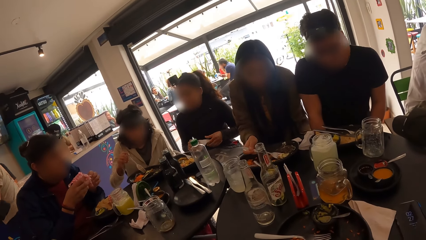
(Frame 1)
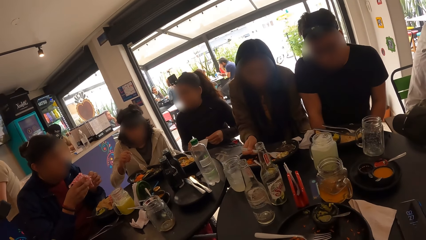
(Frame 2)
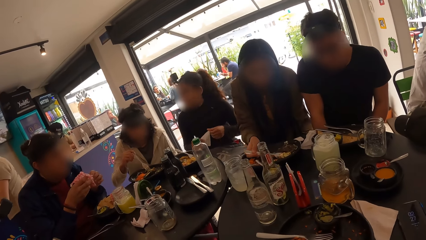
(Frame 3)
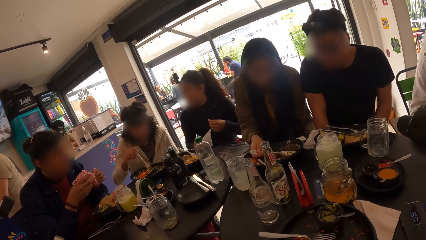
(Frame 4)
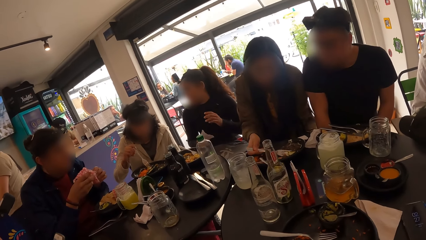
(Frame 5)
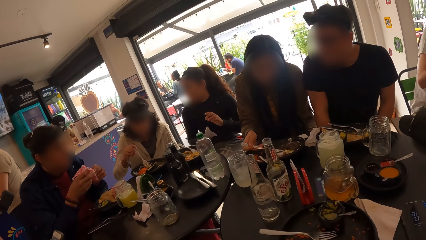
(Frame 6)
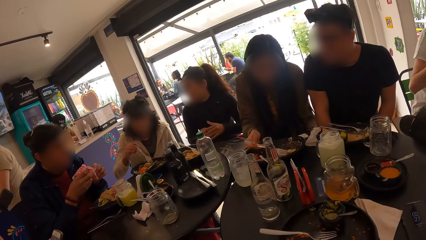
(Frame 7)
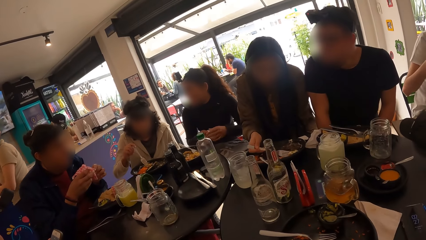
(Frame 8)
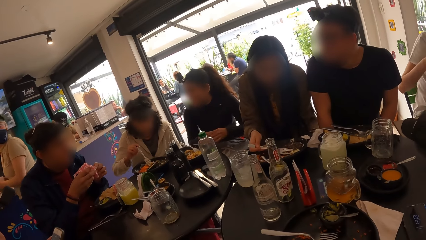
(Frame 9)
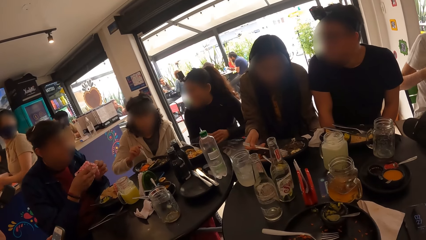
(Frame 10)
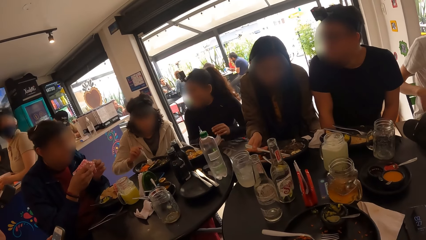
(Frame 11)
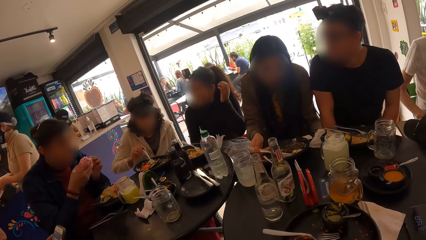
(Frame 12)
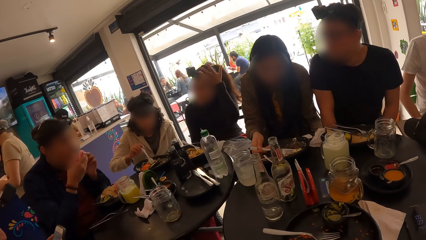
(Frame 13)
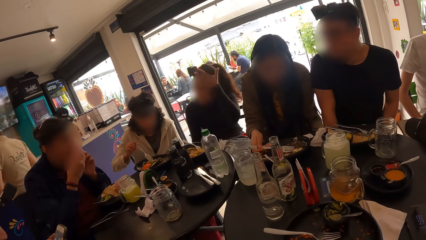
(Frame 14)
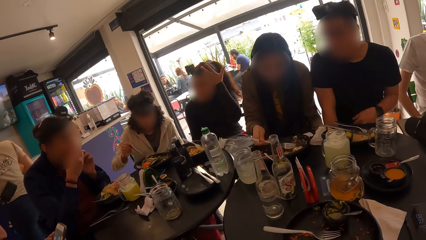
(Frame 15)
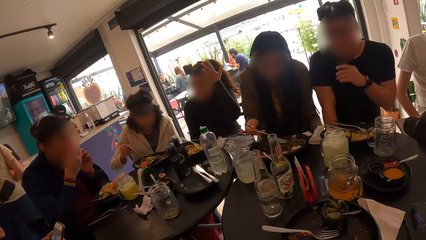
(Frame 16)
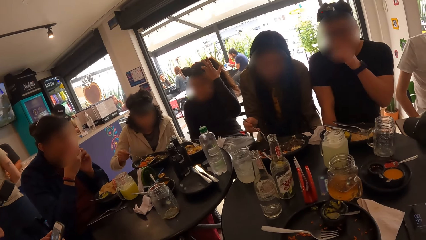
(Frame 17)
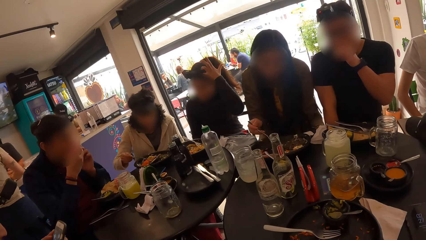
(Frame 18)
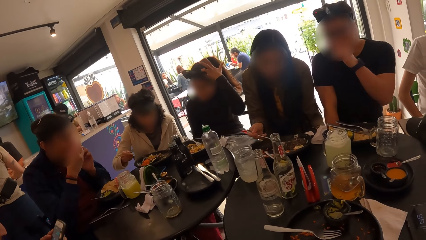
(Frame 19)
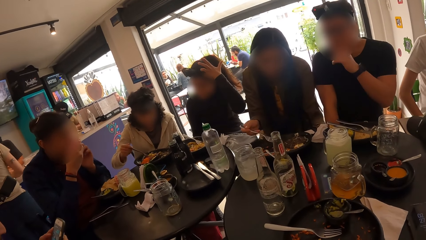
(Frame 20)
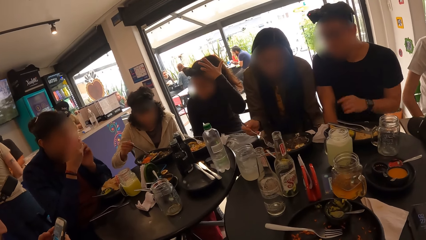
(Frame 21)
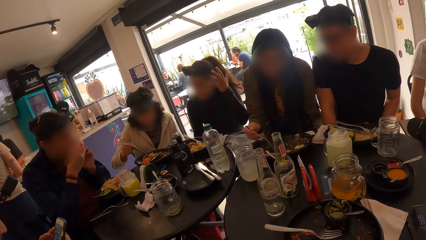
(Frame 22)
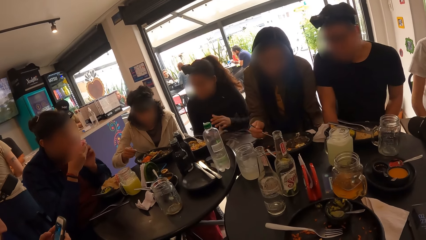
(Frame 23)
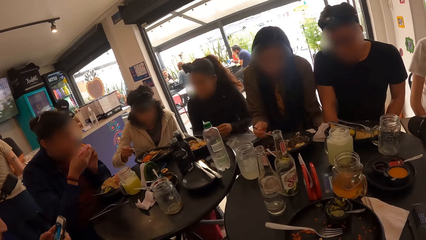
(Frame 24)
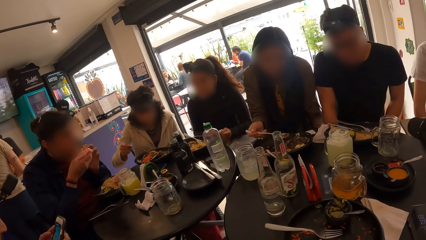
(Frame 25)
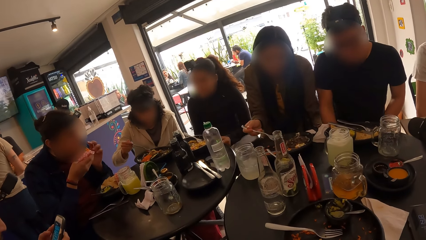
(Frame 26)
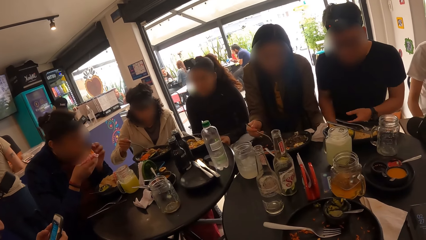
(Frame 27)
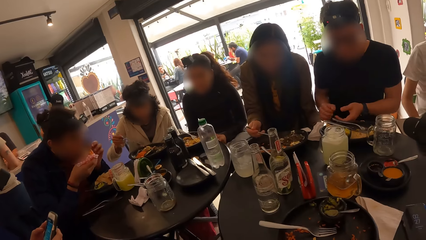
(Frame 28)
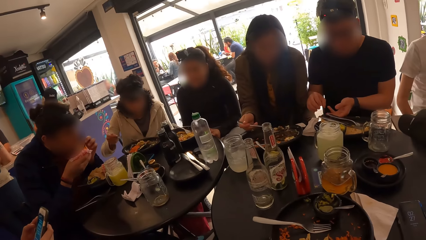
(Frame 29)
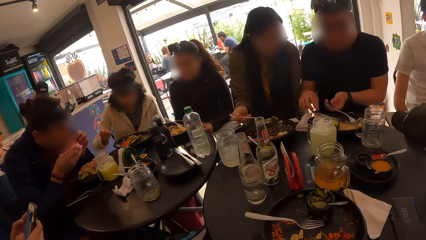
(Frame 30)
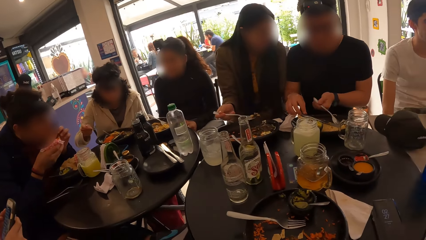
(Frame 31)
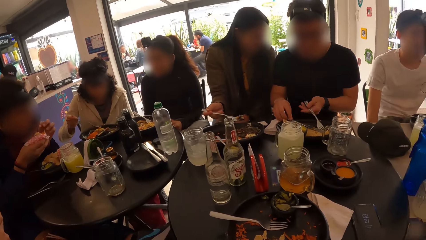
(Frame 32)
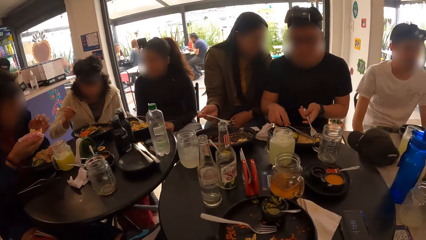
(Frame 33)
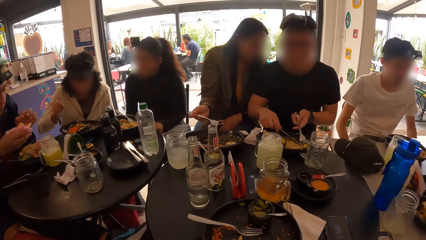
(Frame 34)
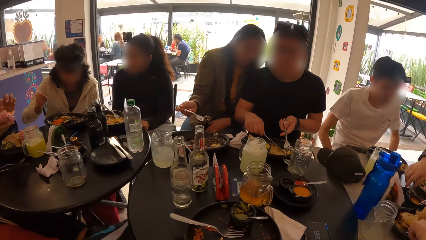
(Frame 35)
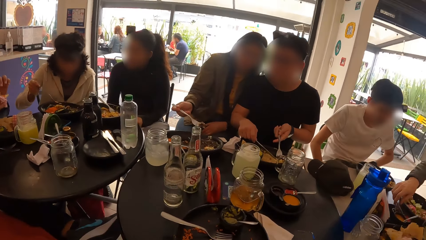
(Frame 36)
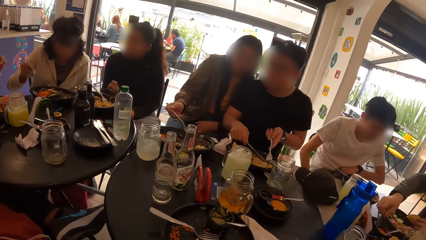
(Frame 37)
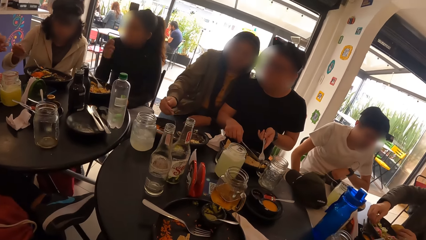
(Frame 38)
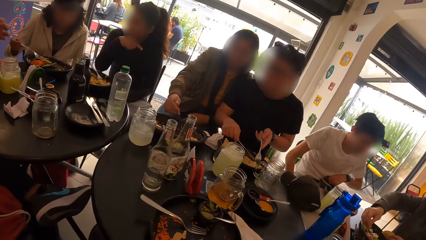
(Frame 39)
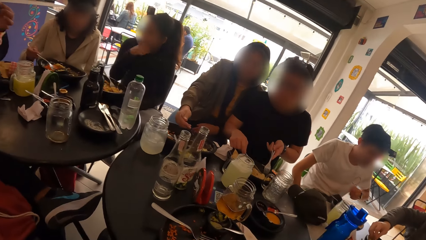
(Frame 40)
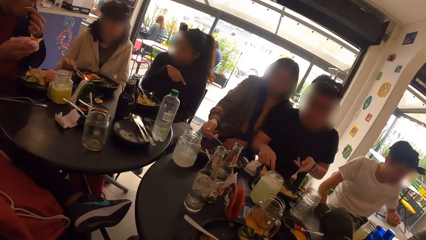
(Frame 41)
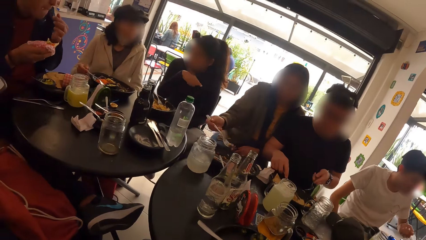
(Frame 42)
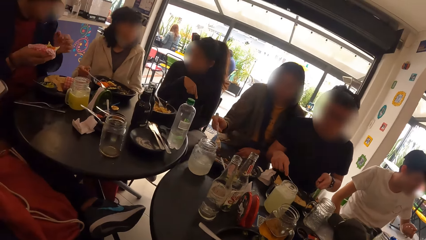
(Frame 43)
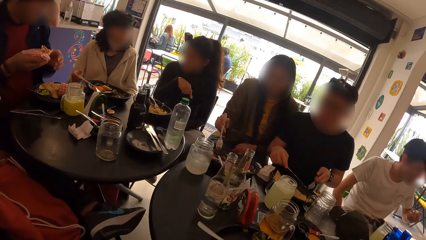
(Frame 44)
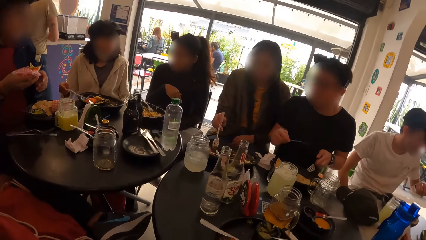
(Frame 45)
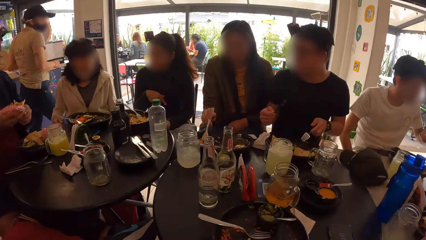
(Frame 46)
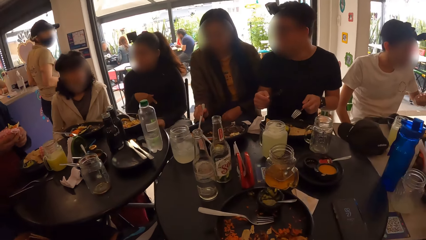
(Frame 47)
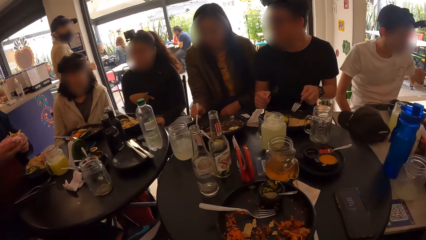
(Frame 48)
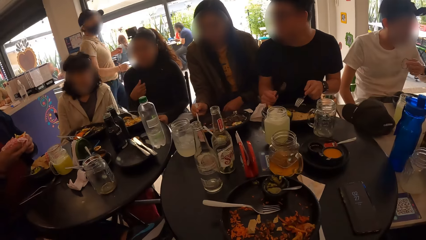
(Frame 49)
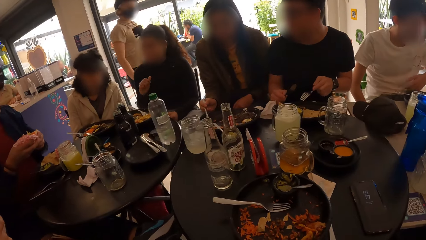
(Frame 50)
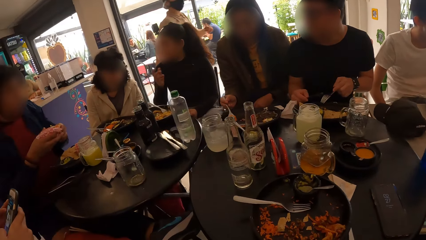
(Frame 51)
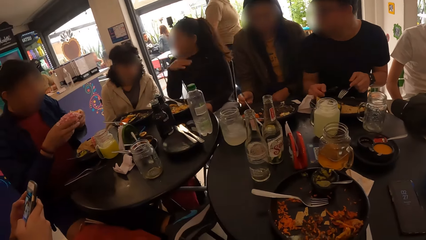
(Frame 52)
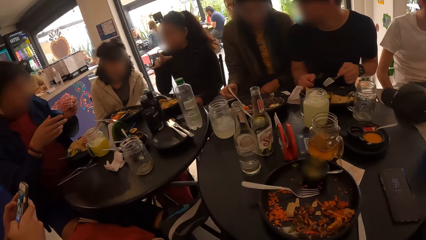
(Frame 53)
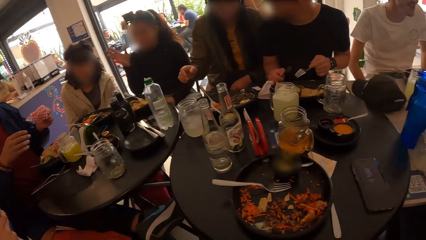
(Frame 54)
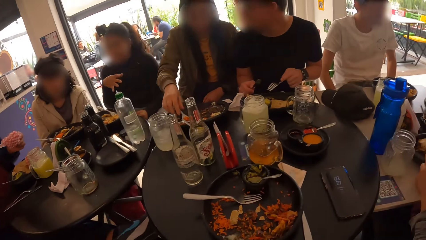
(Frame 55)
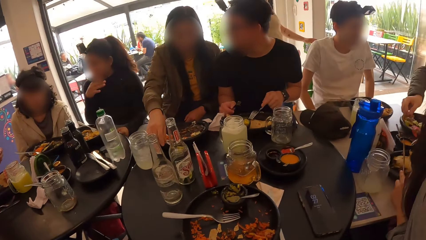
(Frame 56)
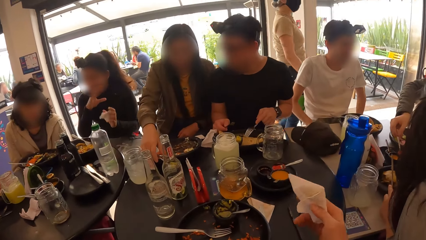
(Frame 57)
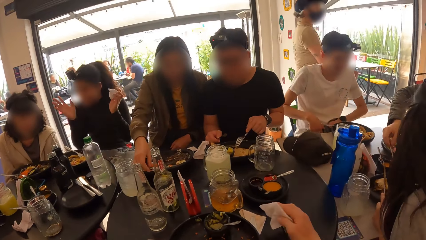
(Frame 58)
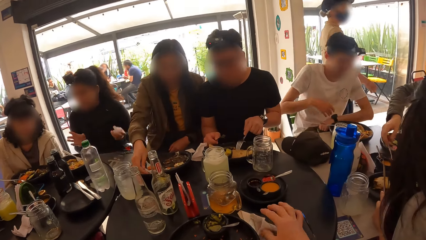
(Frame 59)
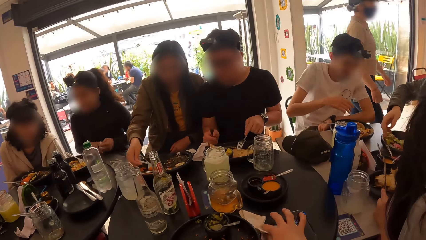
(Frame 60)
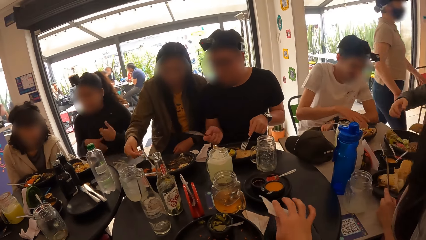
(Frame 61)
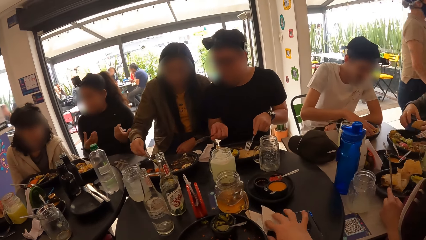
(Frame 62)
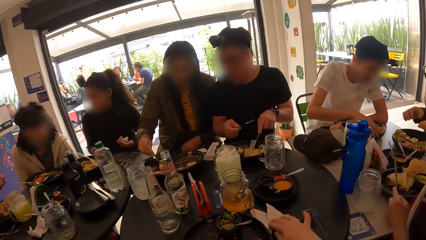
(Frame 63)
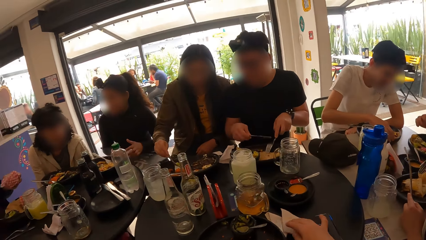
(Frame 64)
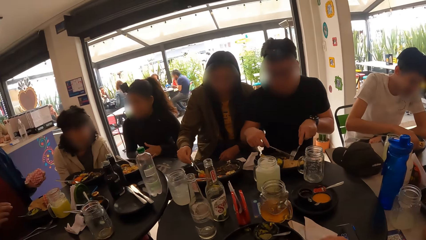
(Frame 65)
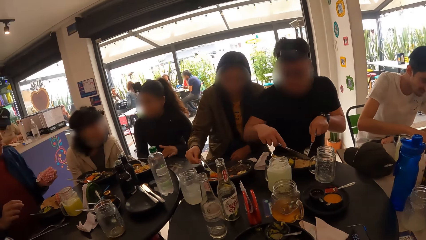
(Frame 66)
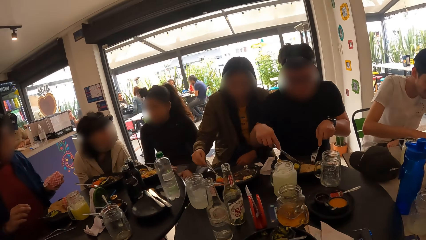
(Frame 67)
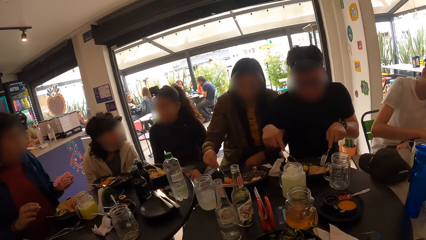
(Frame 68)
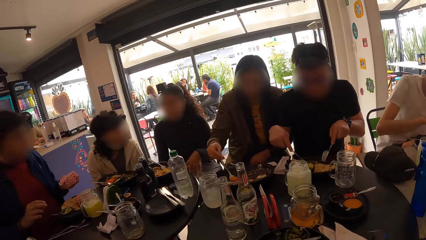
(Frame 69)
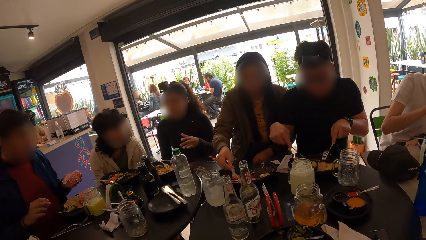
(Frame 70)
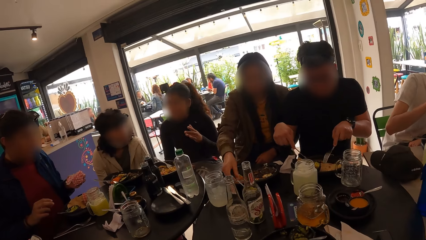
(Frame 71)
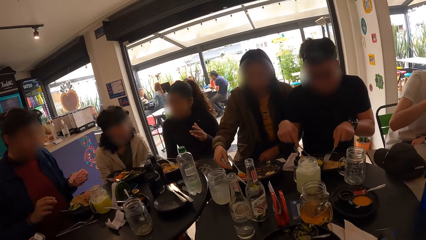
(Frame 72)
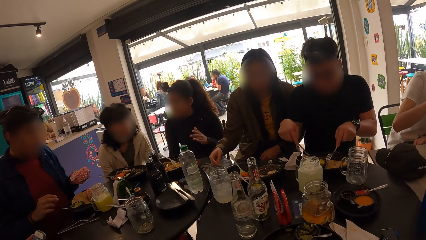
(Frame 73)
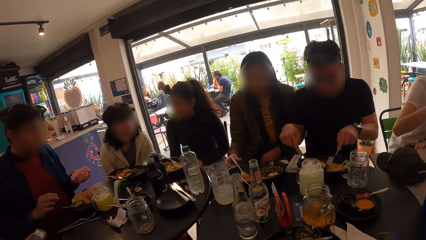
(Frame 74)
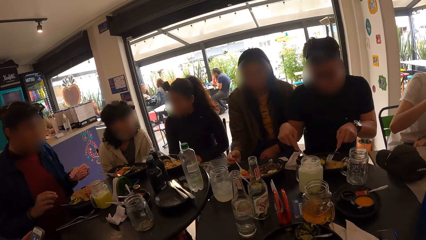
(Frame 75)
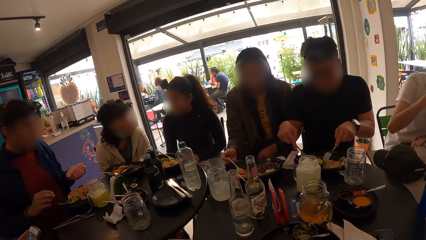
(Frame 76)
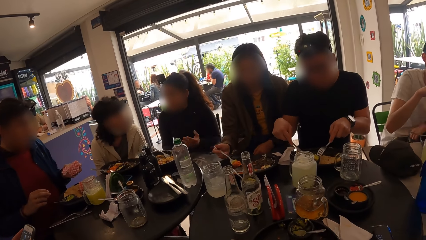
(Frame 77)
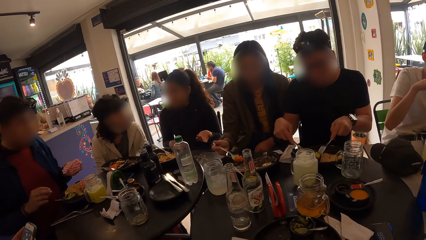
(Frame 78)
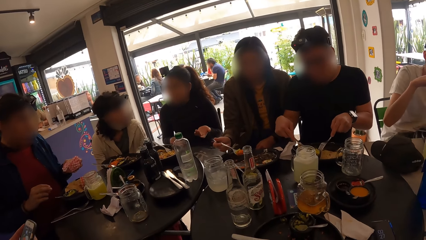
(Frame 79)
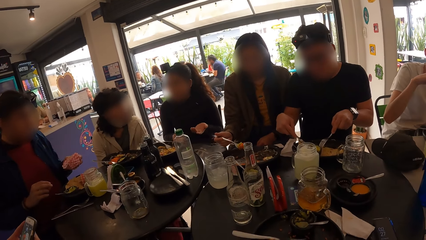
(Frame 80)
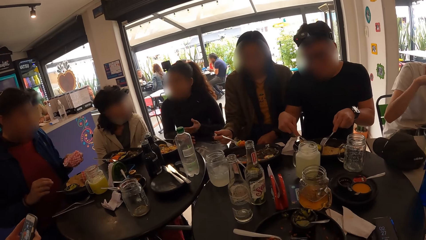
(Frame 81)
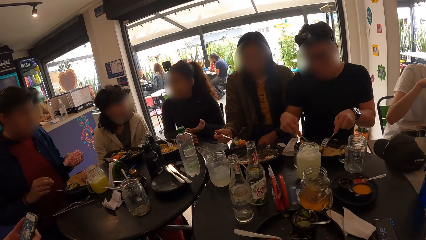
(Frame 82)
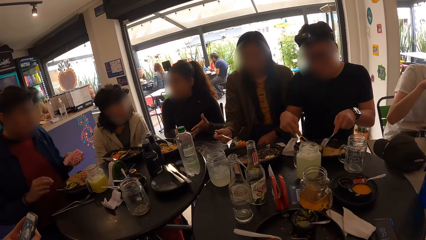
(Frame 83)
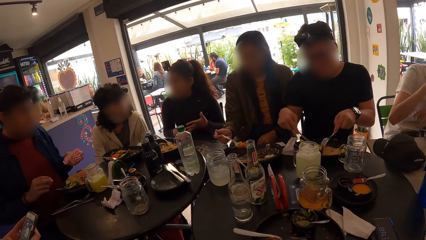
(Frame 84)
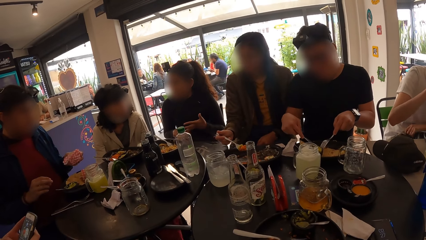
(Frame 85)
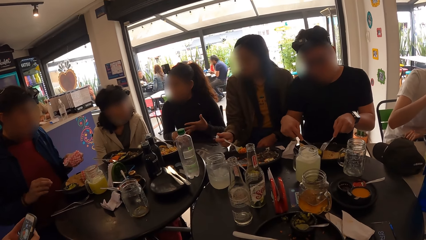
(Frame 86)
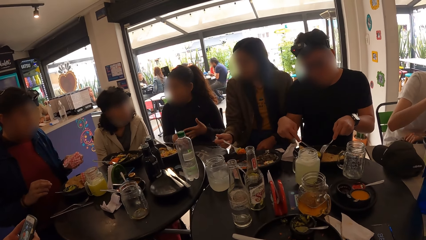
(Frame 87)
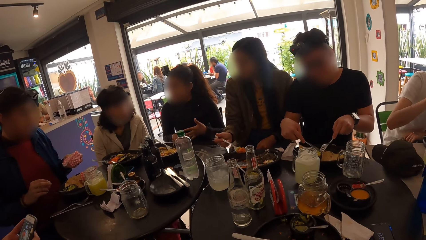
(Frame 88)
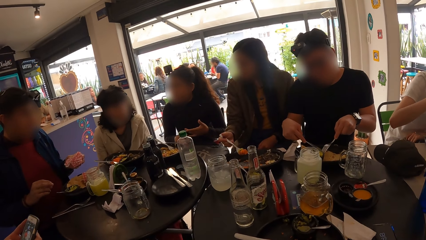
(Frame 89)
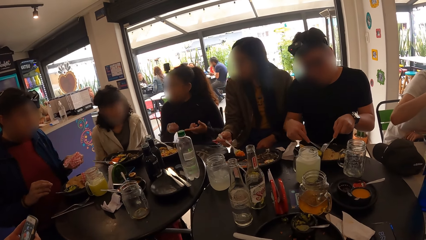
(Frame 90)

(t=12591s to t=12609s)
The man eats the burger in his hands. The camera wearer drops the serviette paper on the table with her right hand. She looks at the people.
